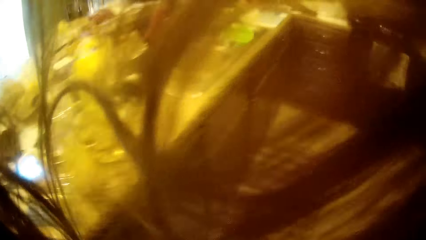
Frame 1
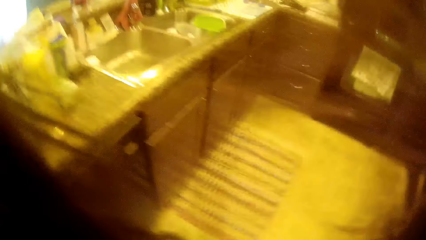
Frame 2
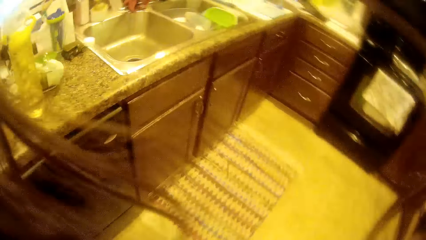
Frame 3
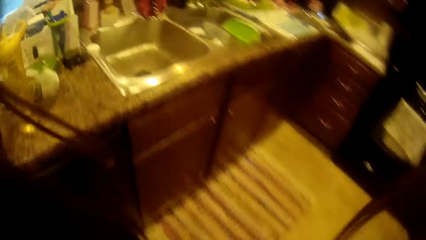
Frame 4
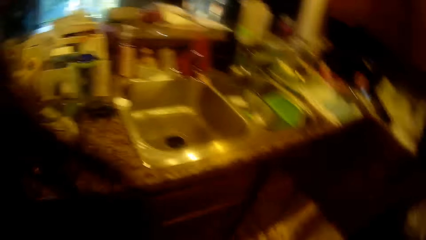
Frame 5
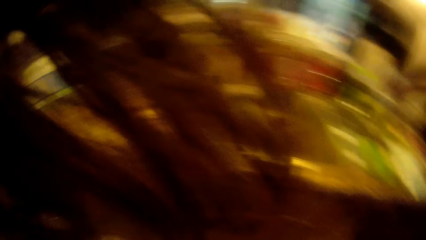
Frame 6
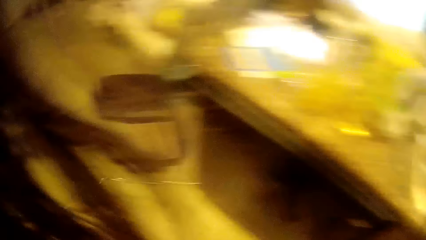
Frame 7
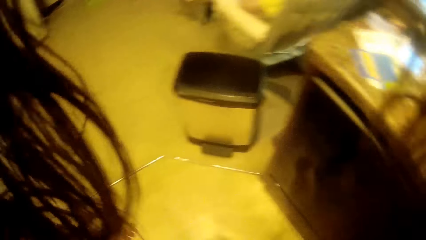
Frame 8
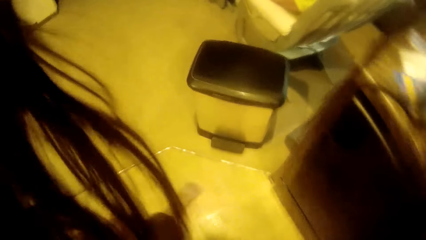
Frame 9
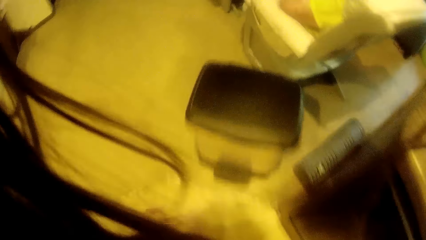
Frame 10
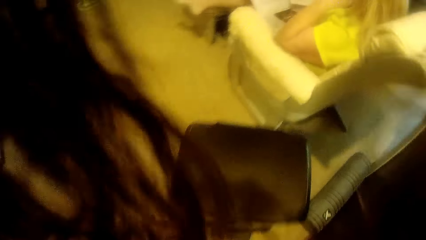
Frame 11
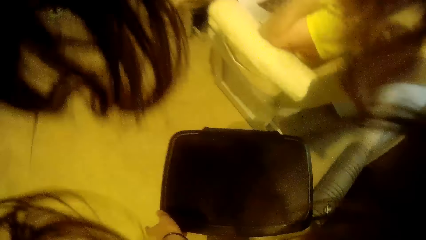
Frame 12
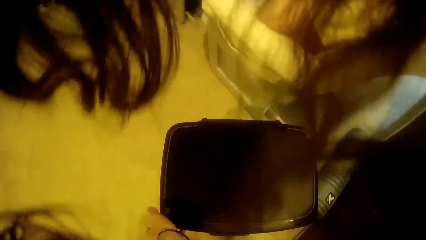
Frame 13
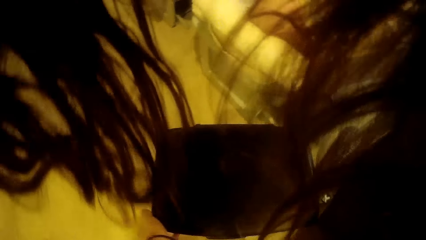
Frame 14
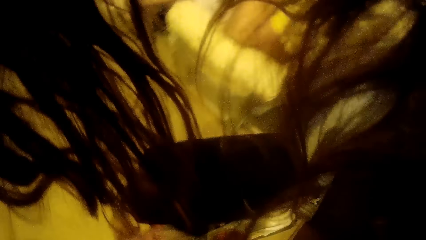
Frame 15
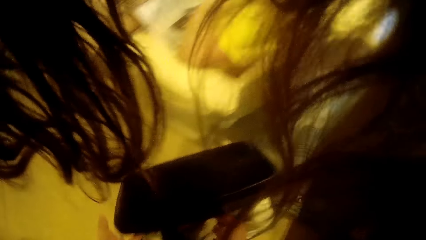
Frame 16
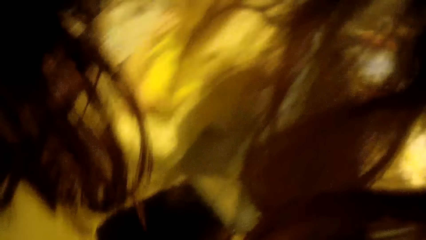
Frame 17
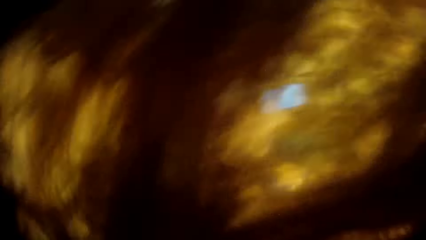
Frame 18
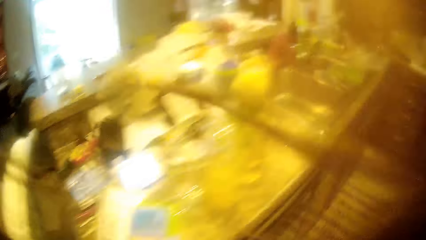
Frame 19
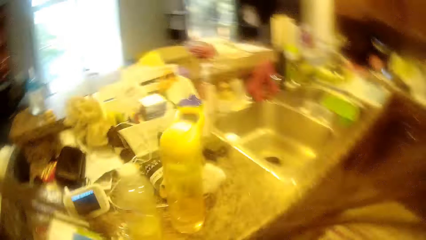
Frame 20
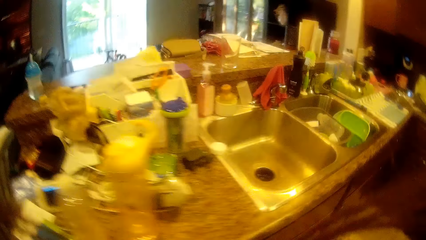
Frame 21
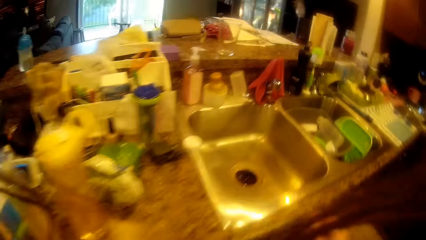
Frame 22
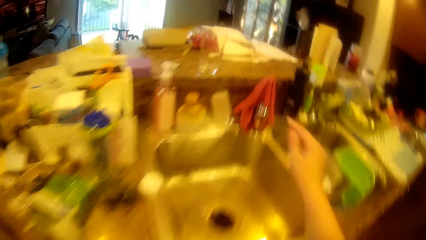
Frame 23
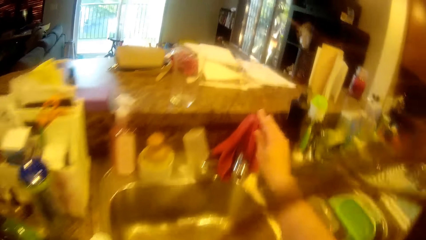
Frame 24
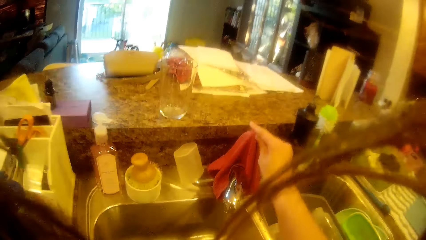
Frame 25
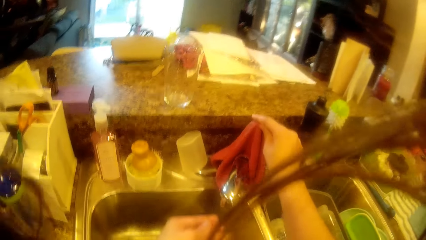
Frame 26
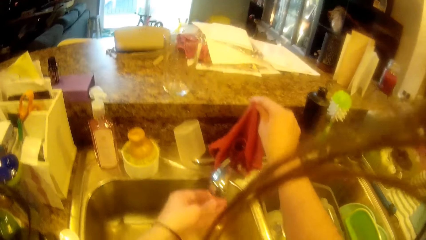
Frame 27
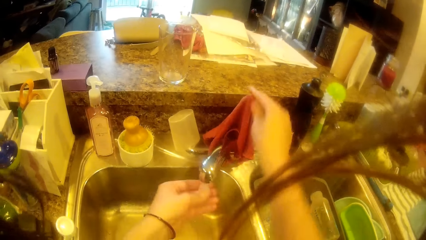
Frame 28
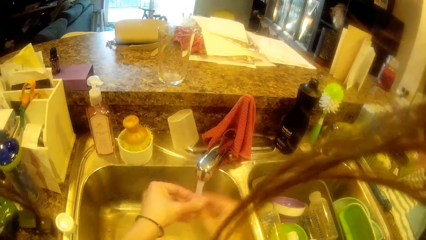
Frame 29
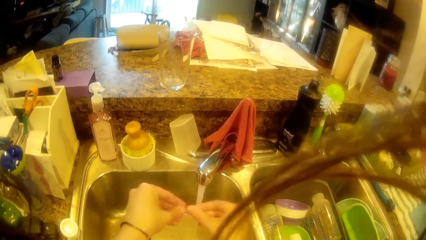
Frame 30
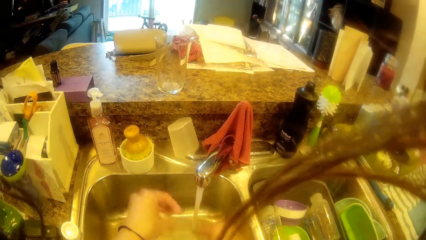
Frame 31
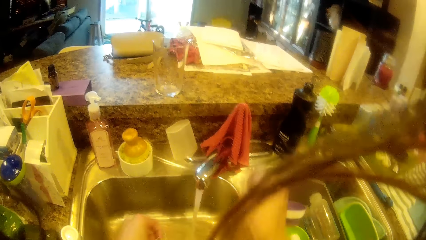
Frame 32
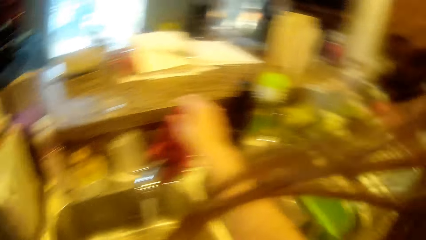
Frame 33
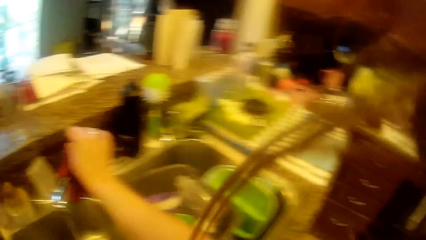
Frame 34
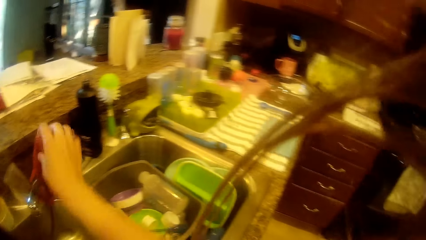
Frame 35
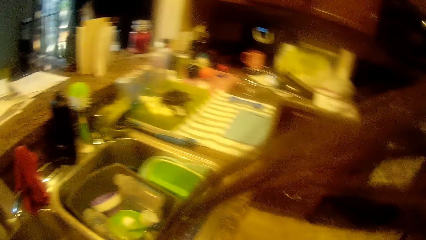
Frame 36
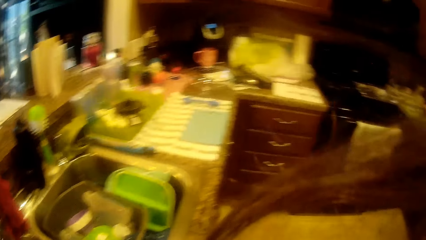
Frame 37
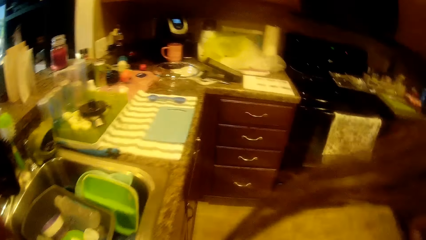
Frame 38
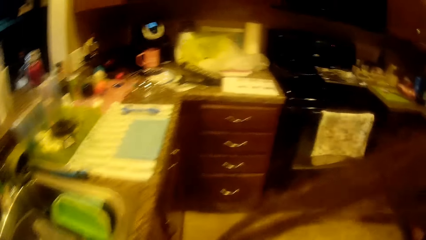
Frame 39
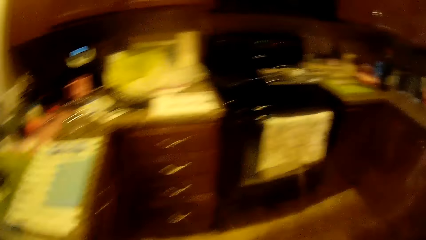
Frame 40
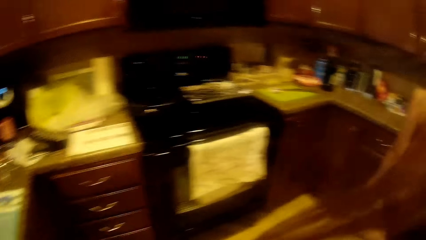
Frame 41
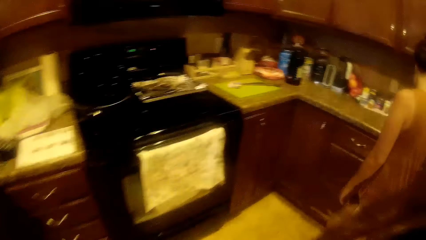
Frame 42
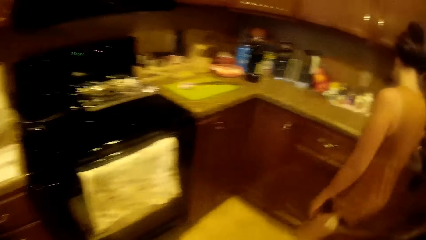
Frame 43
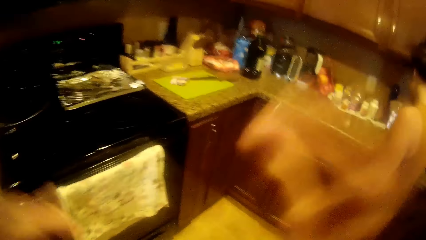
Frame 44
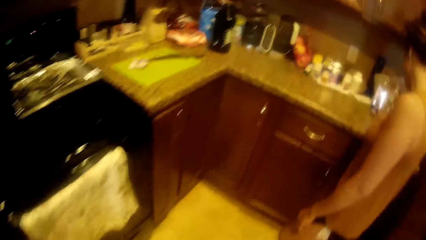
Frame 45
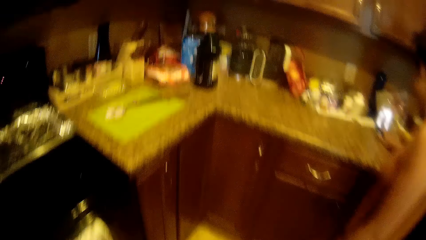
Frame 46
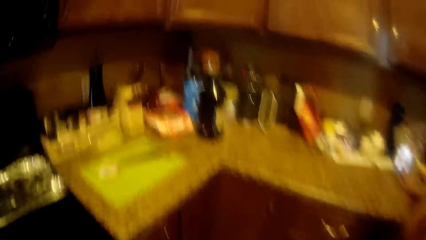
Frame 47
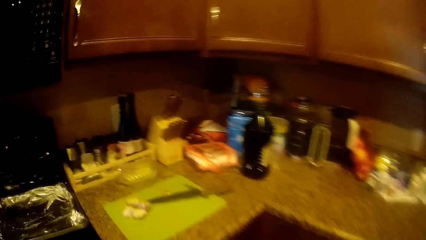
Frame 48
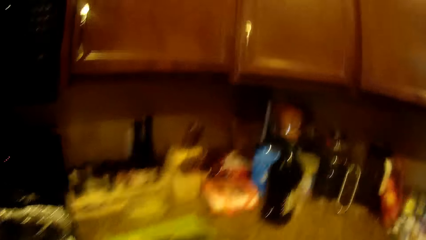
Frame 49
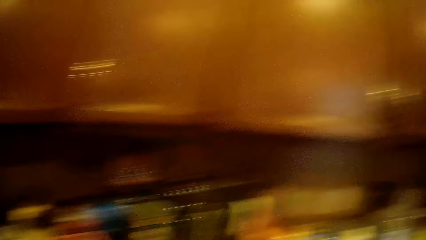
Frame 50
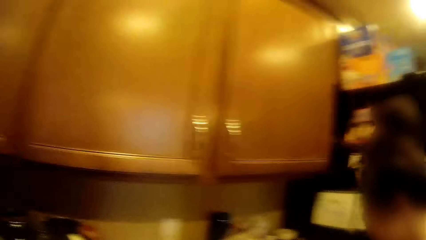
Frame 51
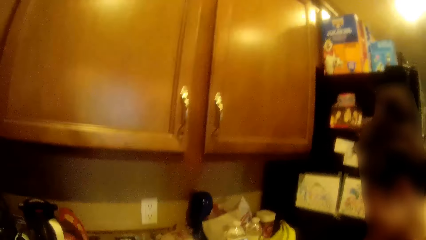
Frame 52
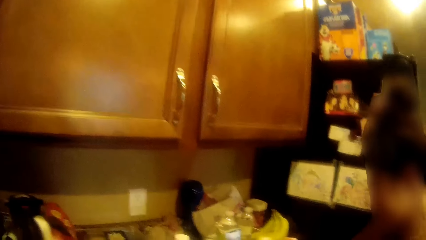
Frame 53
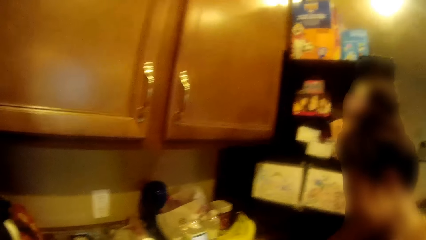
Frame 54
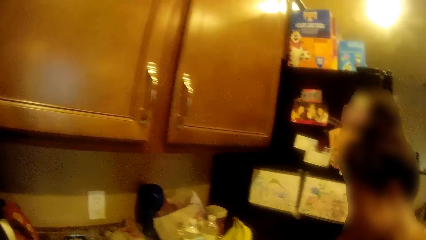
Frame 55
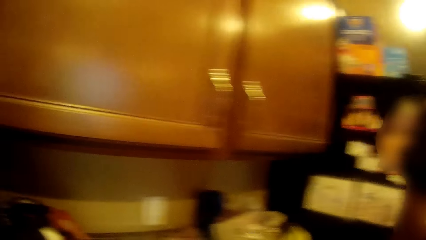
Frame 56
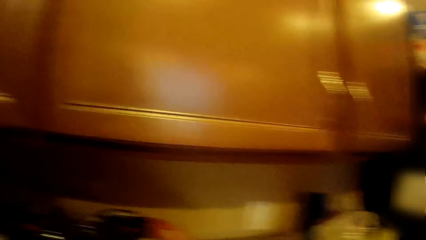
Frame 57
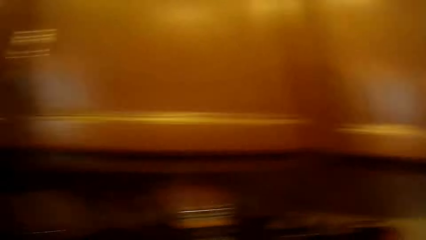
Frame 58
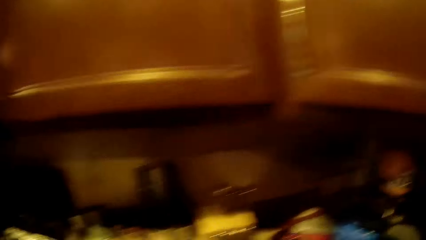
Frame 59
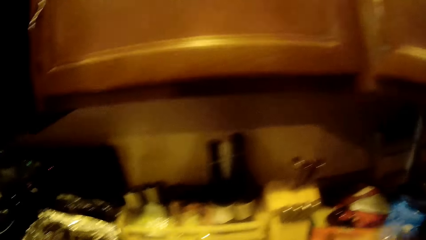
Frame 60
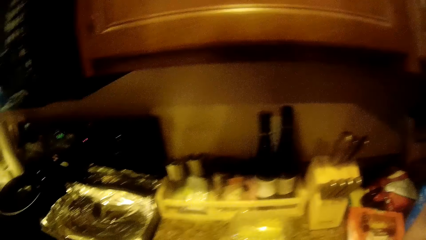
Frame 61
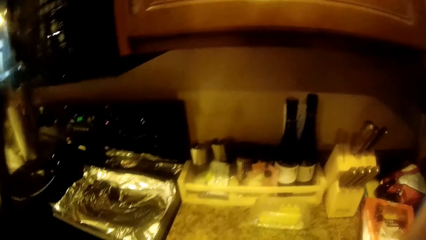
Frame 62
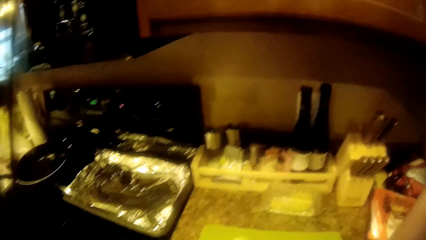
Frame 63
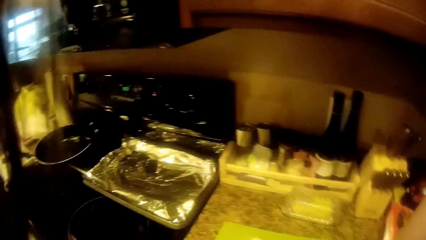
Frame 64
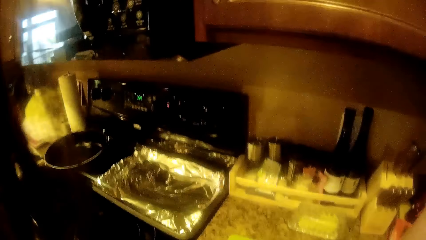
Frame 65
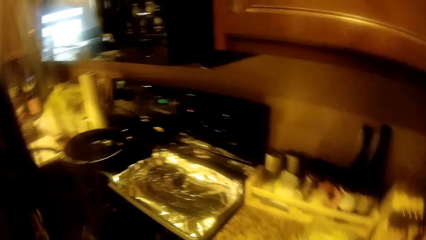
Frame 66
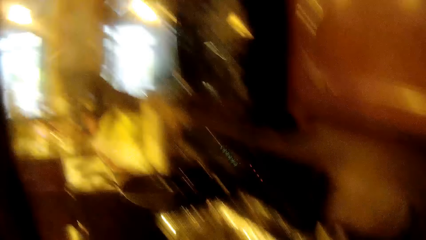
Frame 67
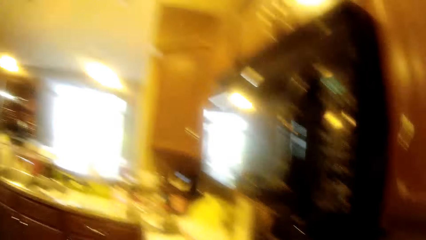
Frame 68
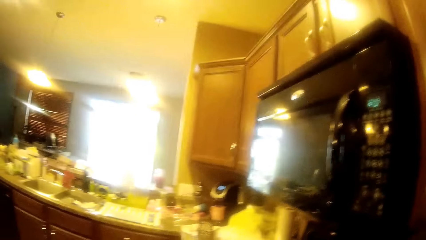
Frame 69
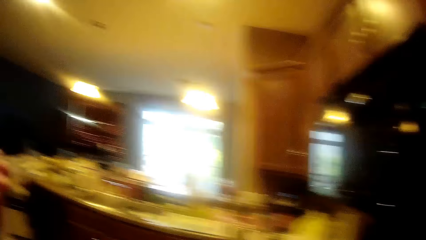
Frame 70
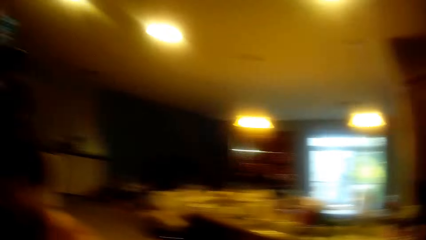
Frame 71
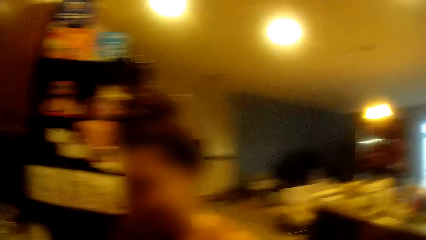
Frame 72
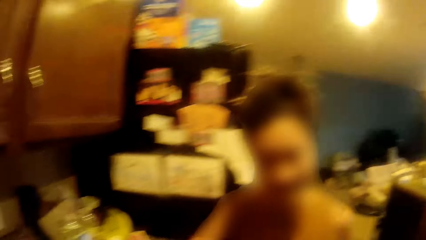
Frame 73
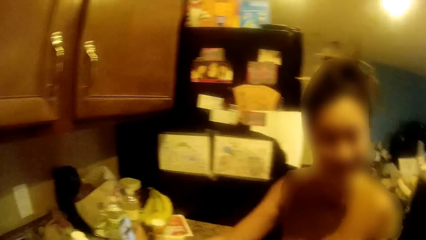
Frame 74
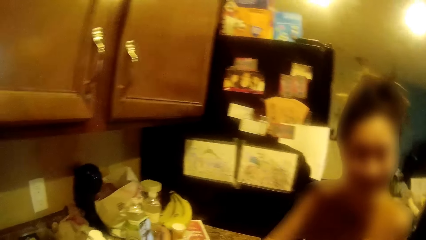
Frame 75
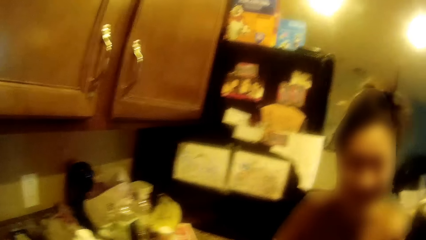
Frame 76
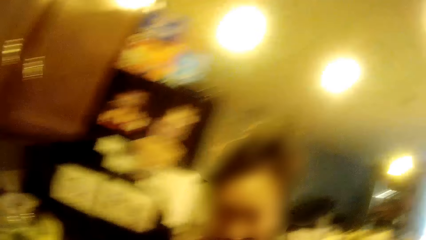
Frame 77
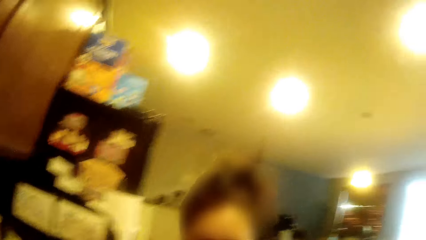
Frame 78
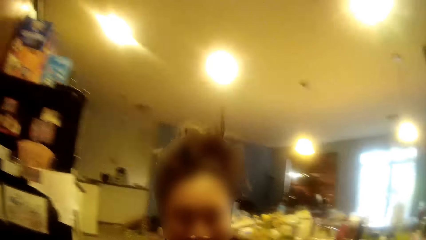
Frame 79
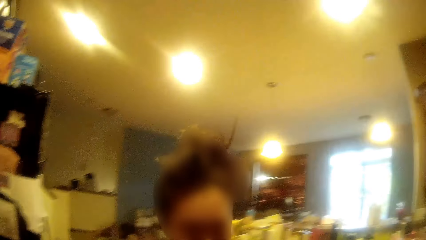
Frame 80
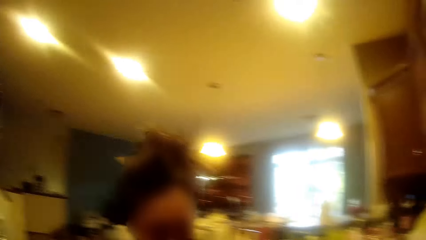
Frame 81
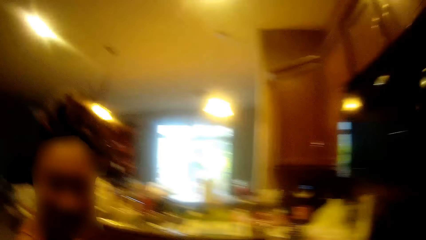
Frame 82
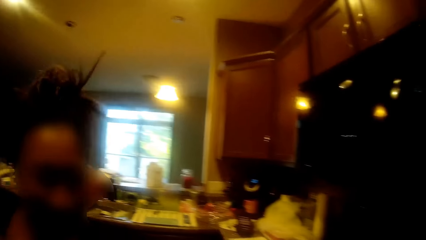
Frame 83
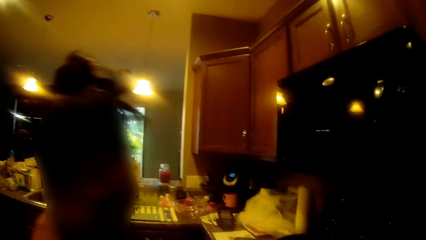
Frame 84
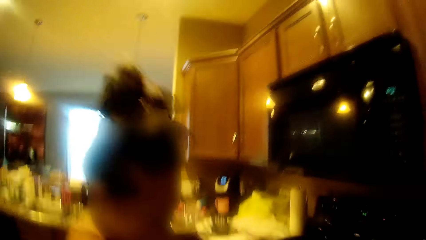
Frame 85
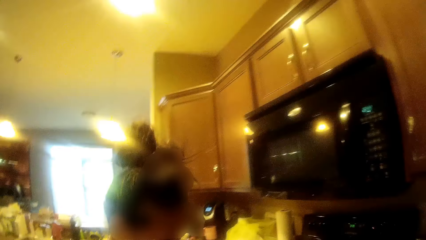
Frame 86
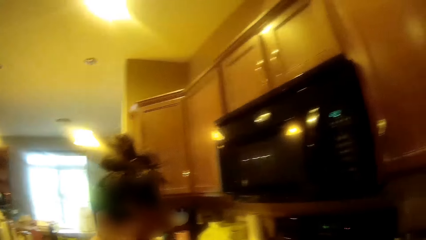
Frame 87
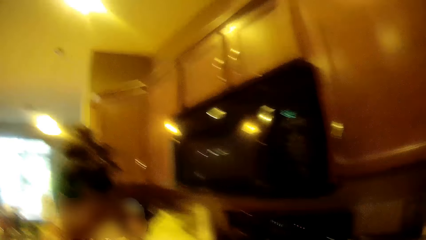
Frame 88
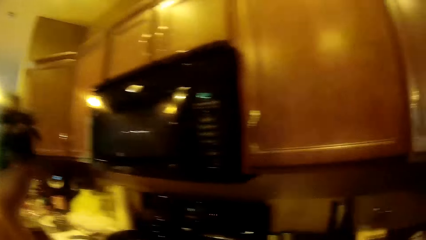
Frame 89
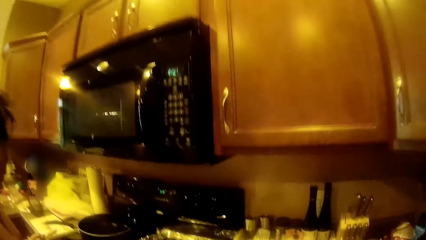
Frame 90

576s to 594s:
The camera wearer opens the trash can with her left leg. She opens the sink tap with her right hand. She washes her left hand in the sink. She washes both hands in the sink. She switches off the kitchen tap with her right hand. She walks around the room and lifts her hands. A lady stands beside the camera wearer. The lady stands beside the camera wearer again. The lady converses with the camera wearer.
